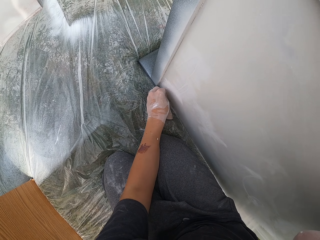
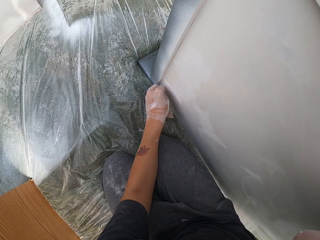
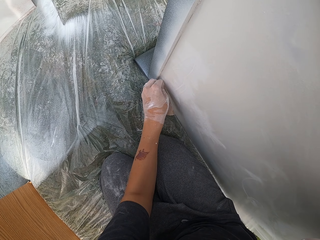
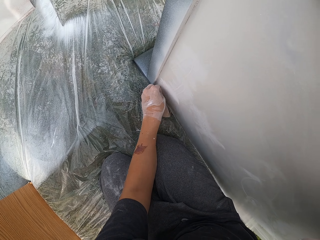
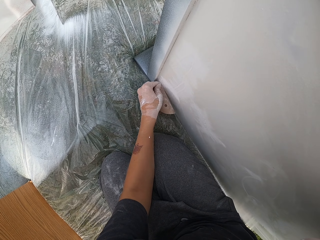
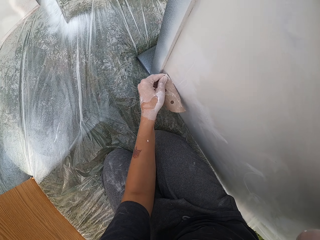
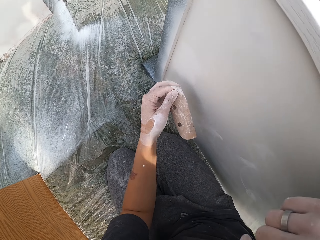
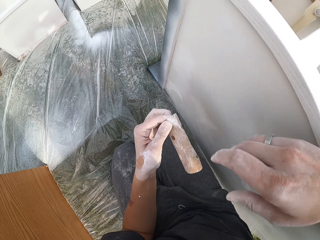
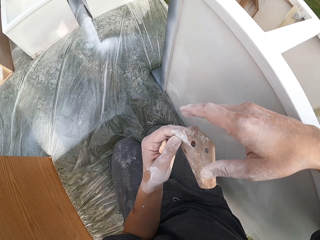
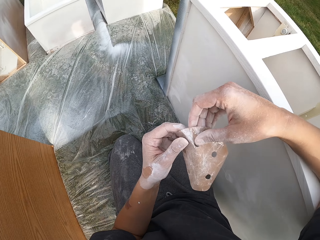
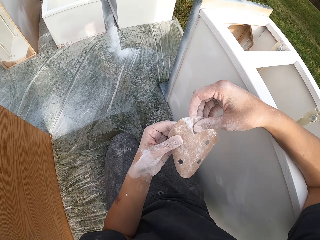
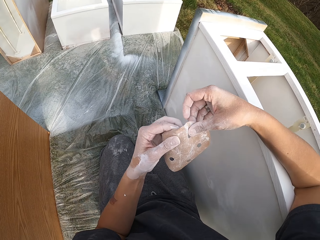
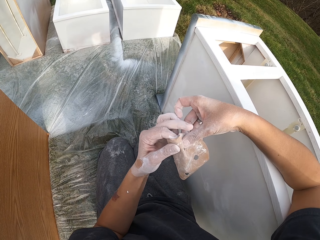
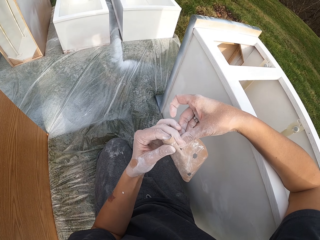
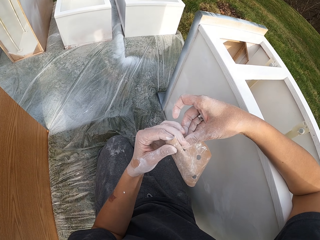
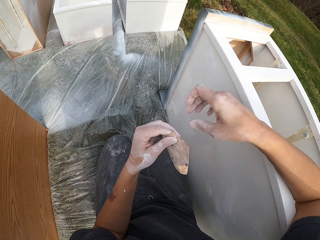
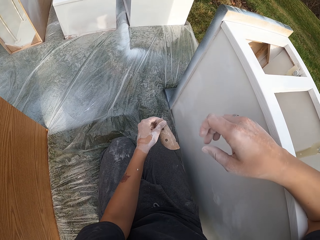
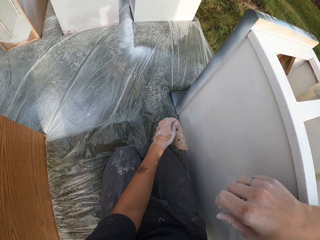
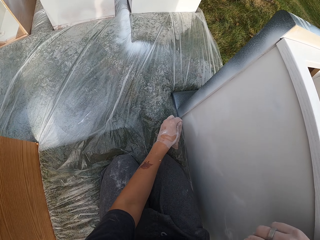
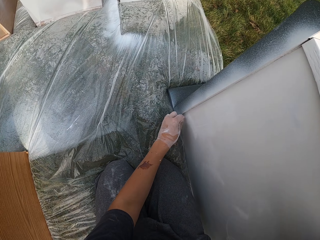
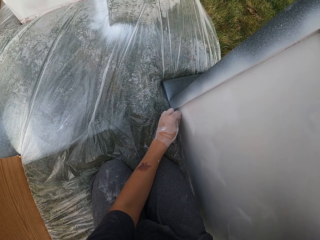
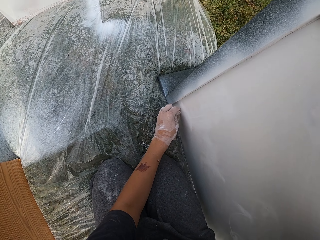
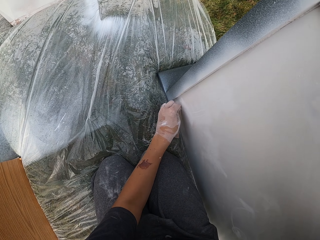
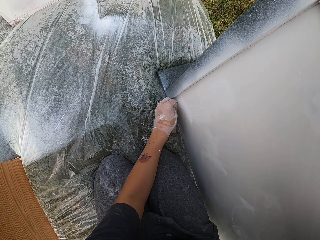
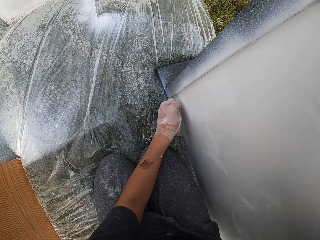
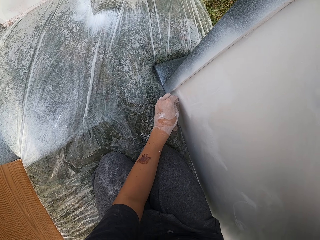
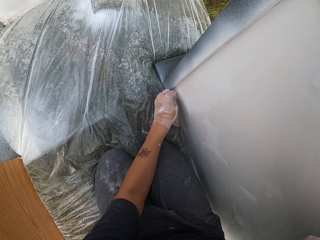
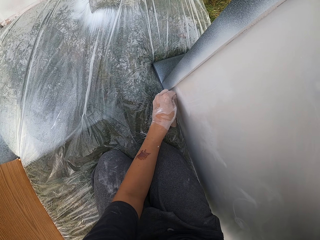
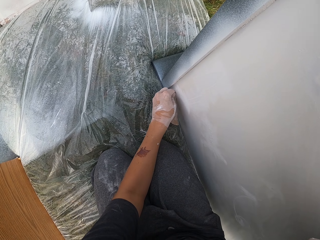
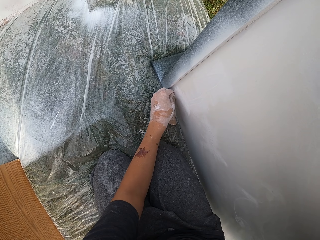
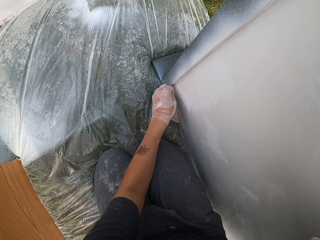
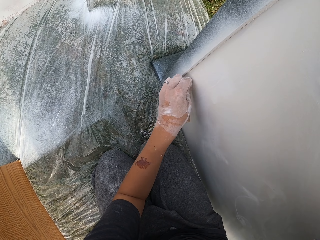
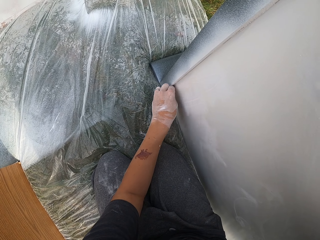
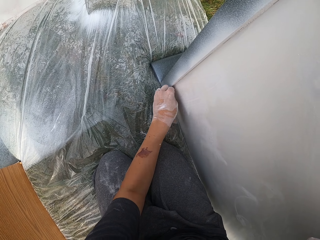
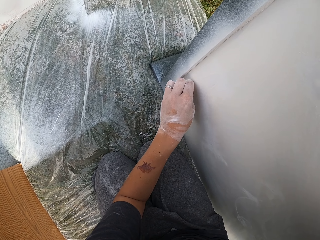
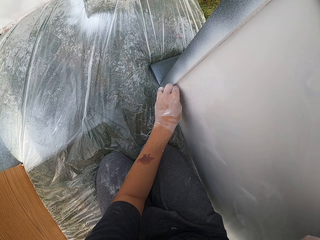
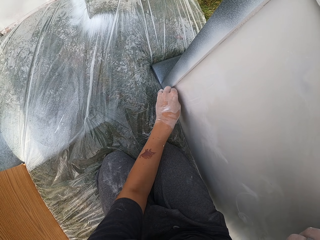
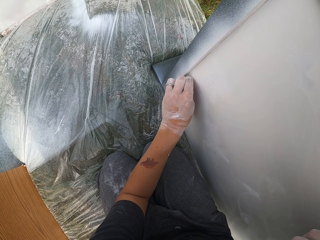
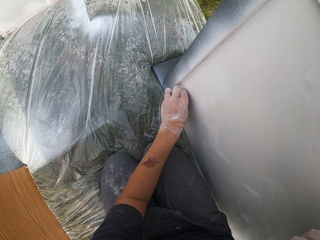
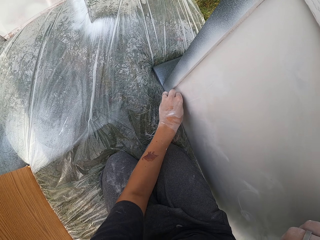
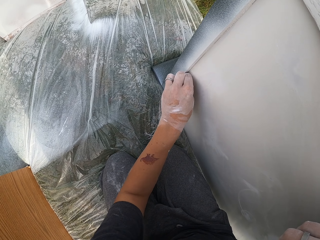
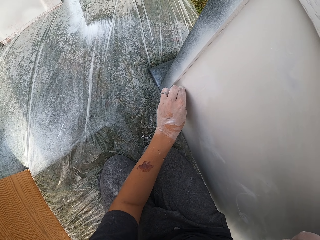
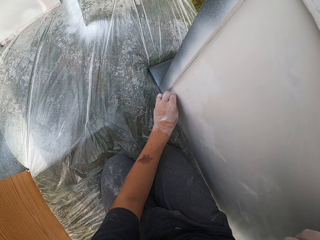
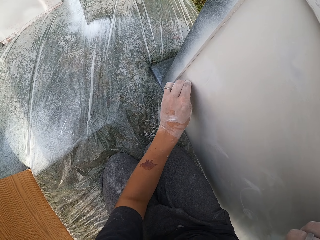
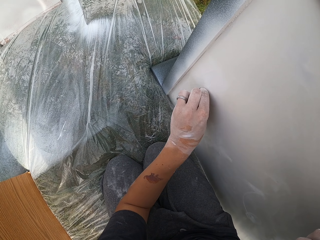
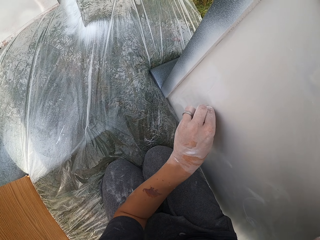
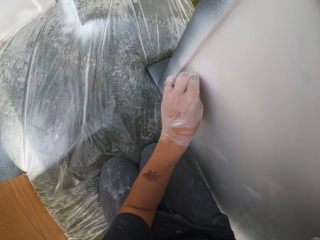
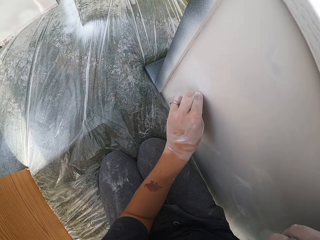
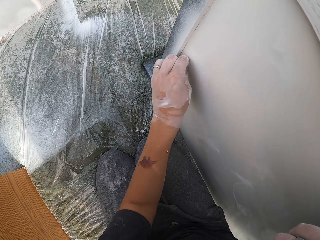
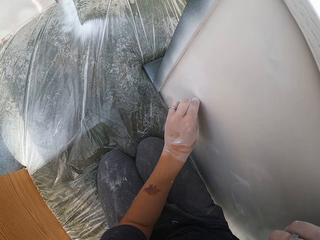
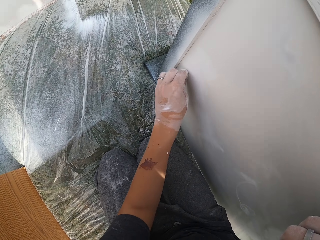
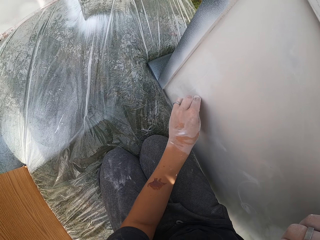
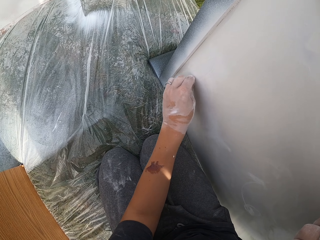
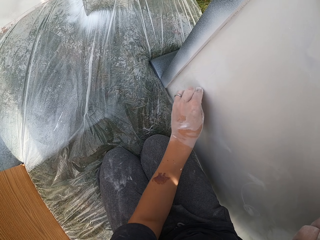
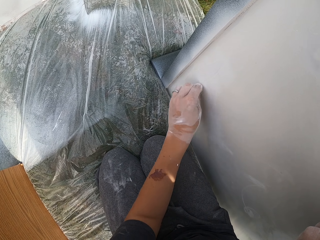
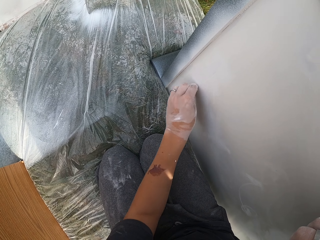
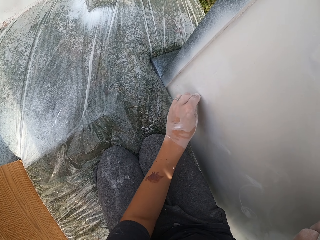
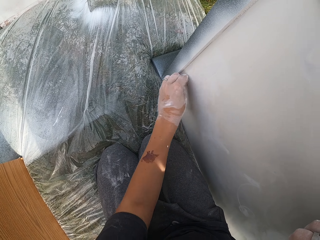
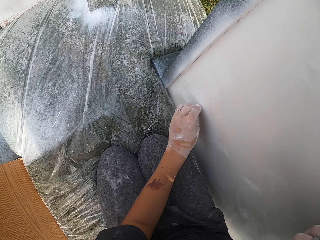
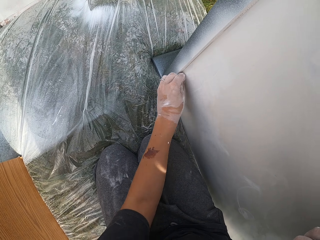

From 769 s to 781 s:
The camera wearer lifts the sandpaper. They make the sandpaper. They fold the sandpaper. They move the left hand. They smoothen a structure with the sandpaper.

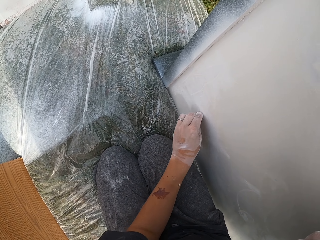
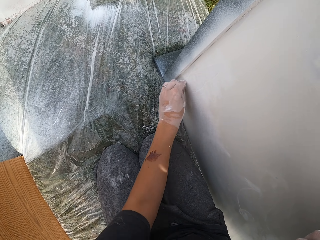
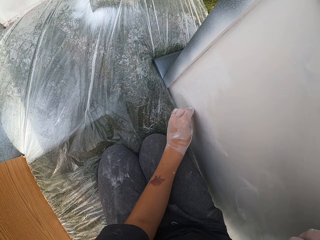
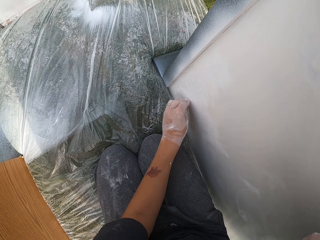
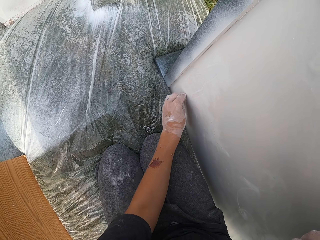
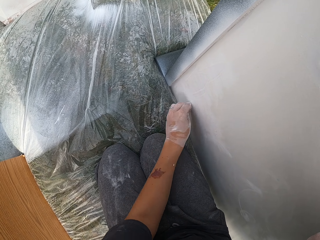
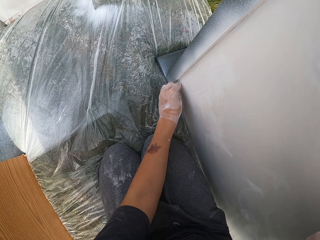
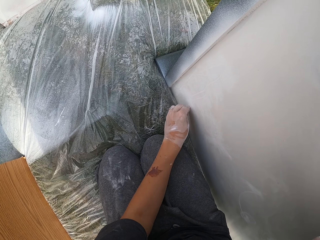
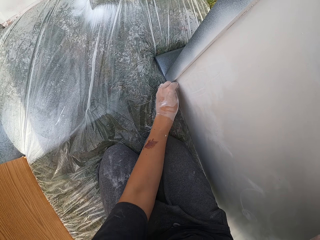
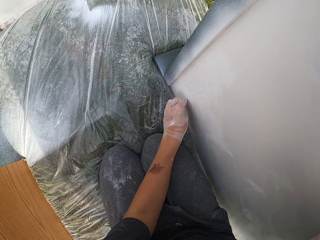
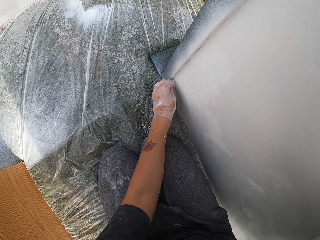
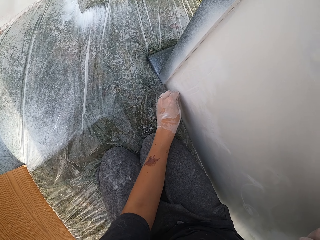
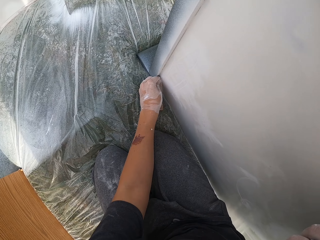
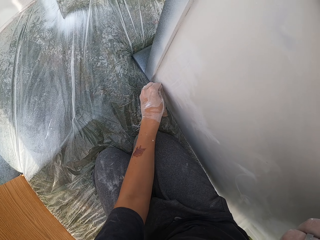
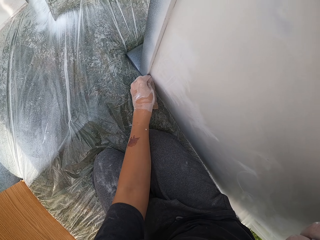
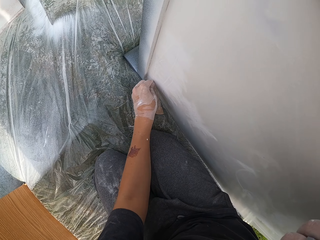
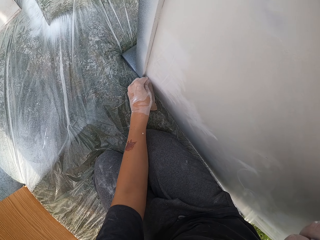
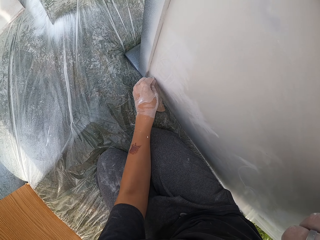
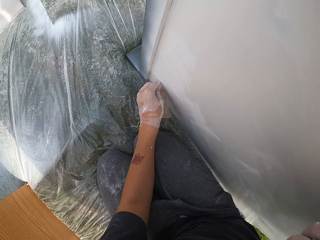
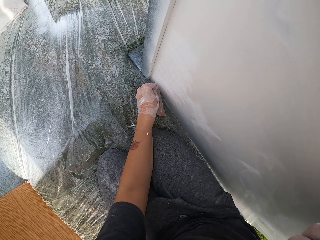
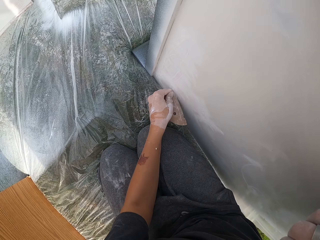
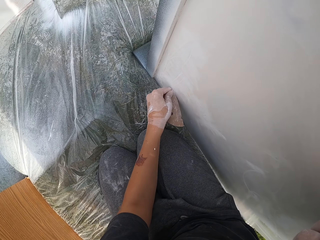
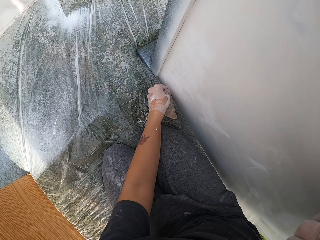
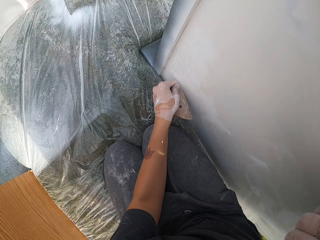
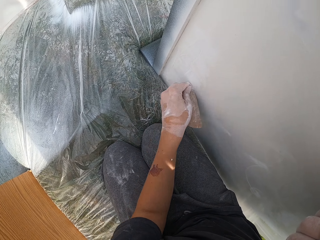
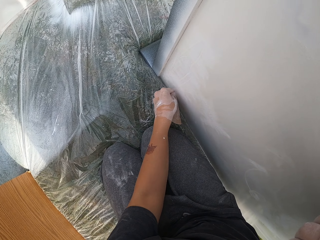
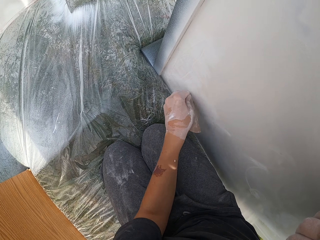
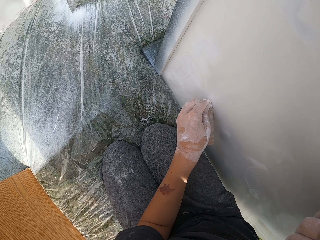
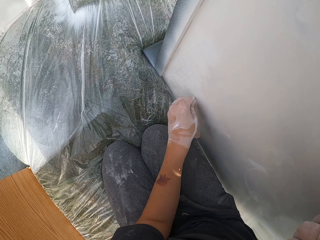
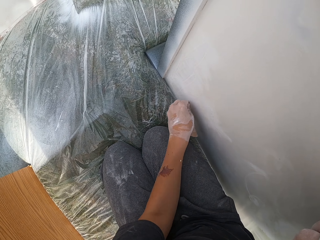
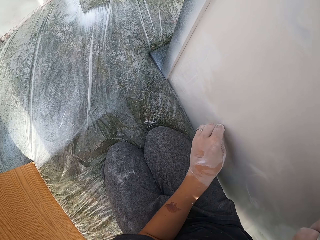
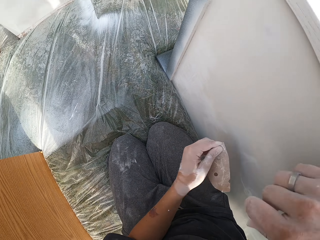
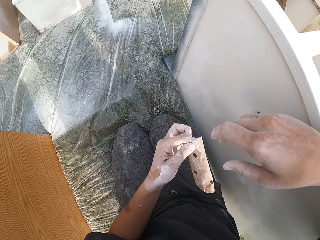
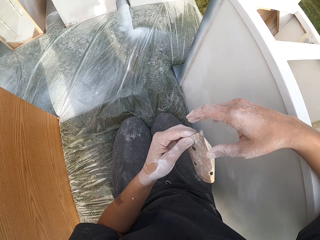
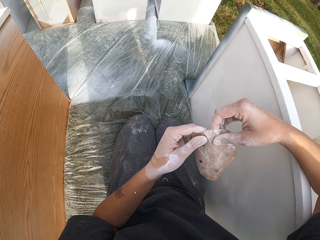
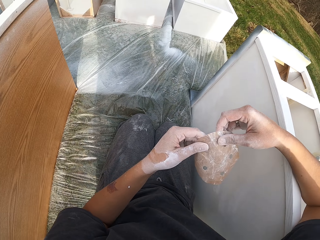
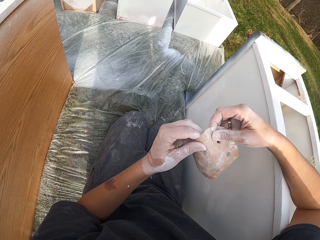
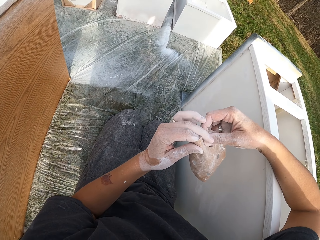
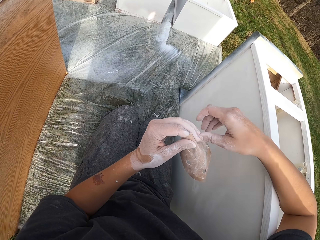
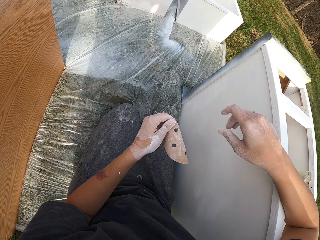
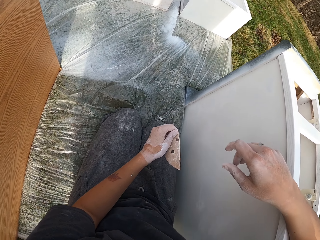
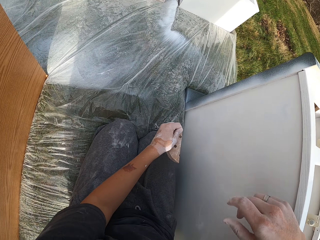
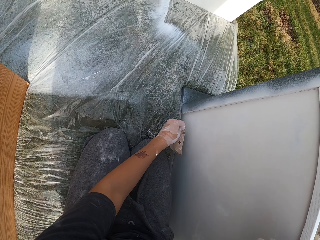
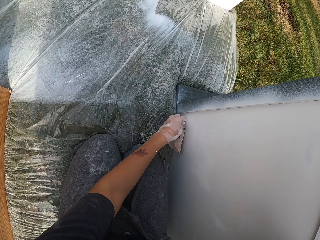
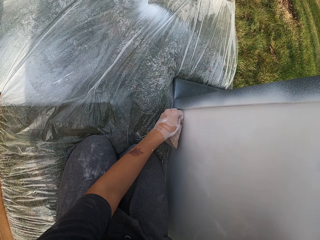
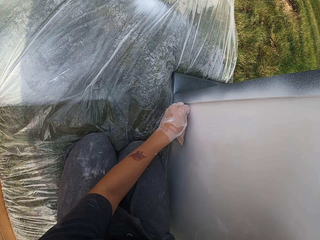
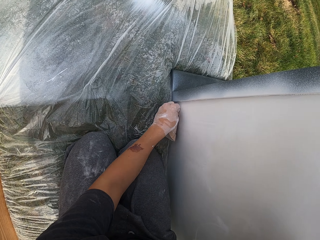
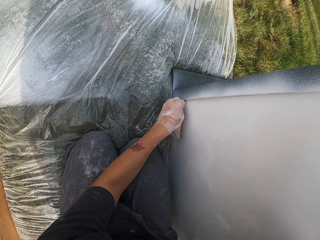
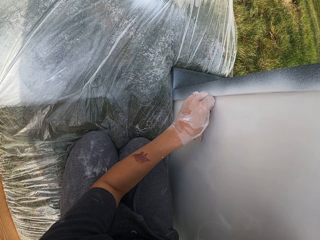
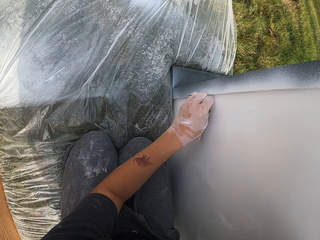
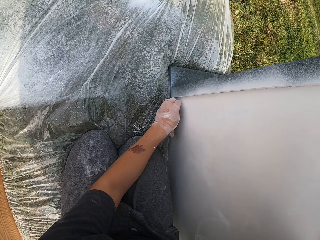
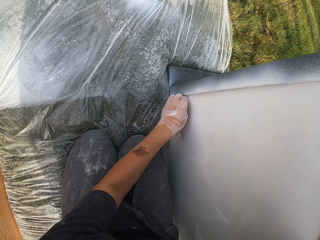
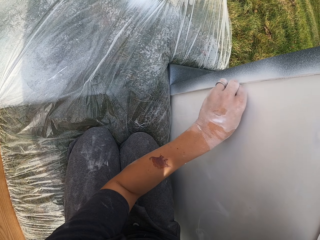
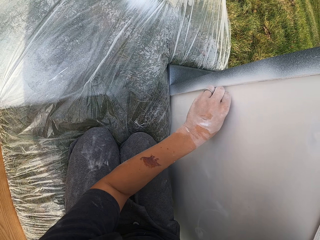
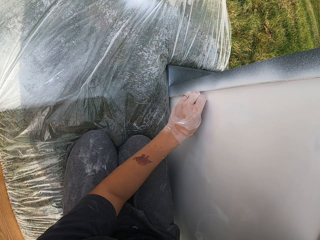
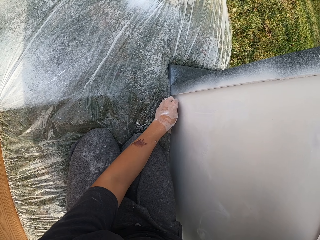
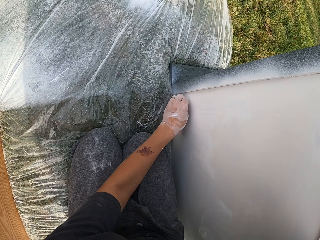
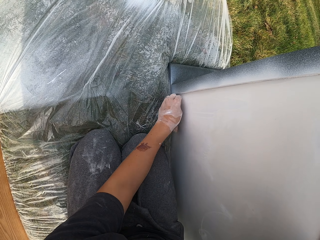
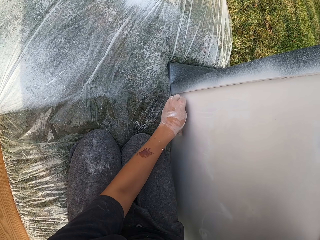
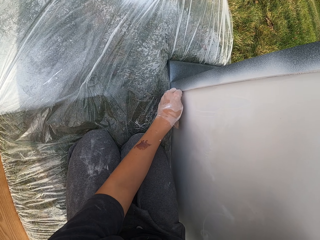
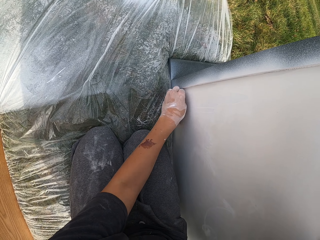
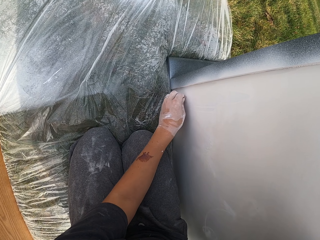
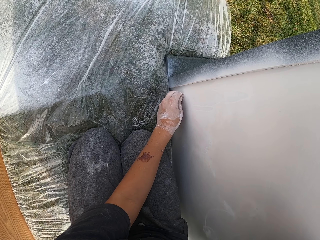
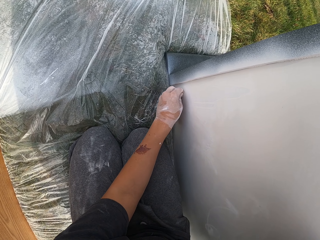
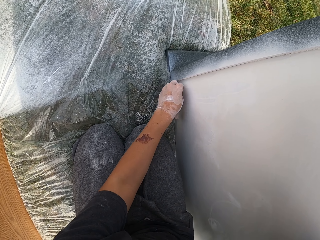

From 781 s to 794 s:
The camera wearer lifts the sandpaper. They make the sandpaper. They fold the sandpaper. They move the left hand. They smoothen a structure with the sandpaper.
